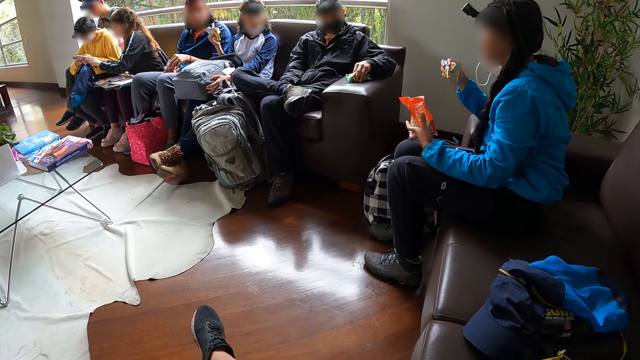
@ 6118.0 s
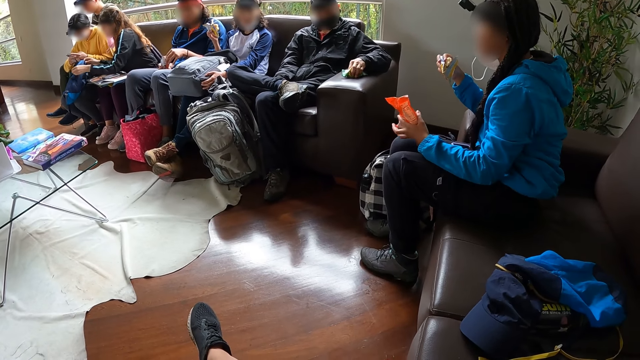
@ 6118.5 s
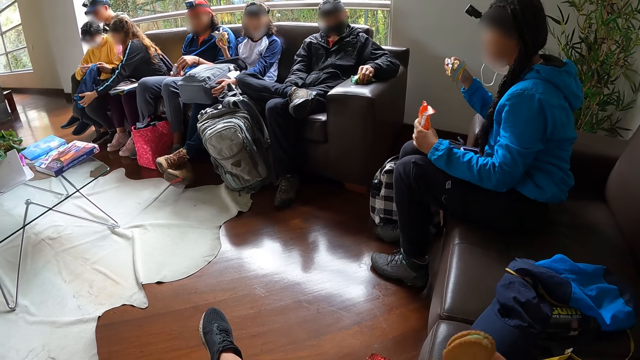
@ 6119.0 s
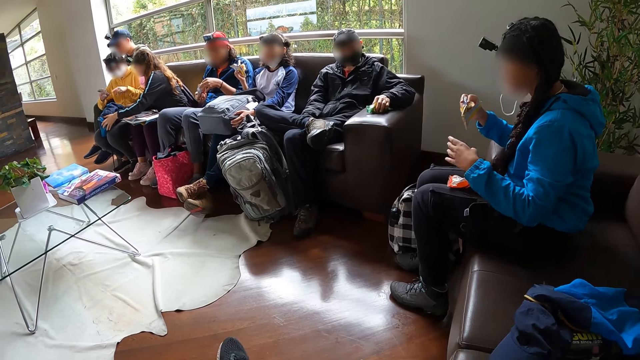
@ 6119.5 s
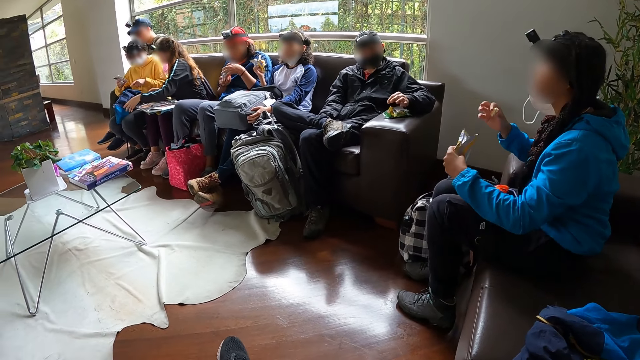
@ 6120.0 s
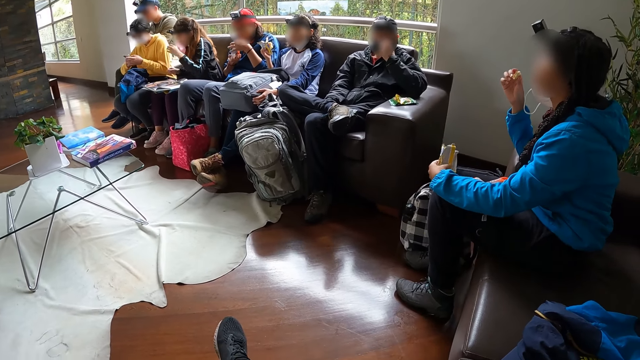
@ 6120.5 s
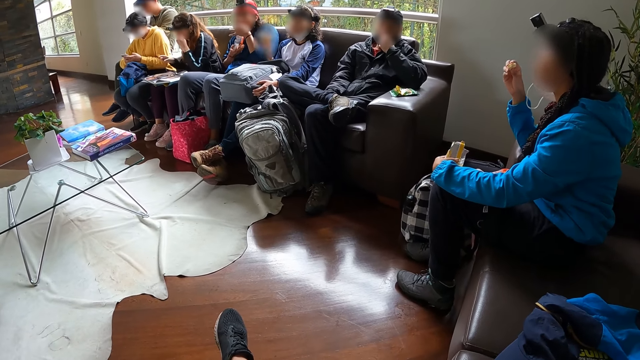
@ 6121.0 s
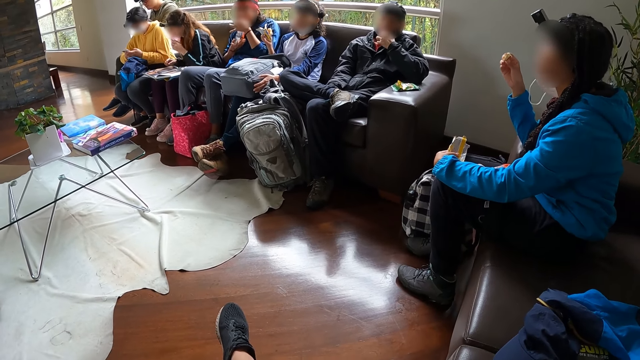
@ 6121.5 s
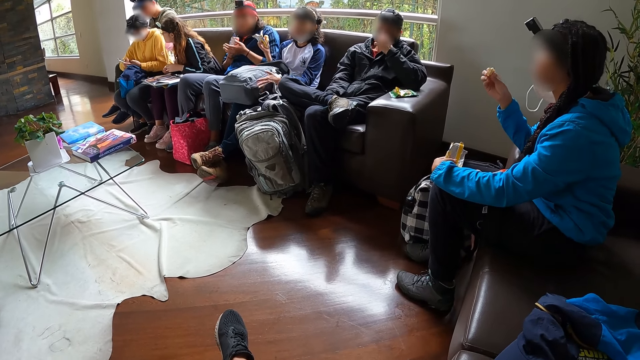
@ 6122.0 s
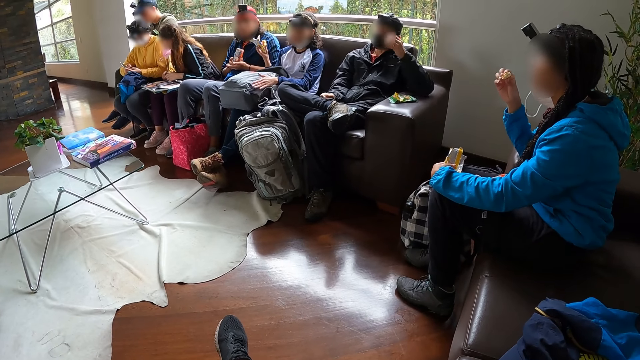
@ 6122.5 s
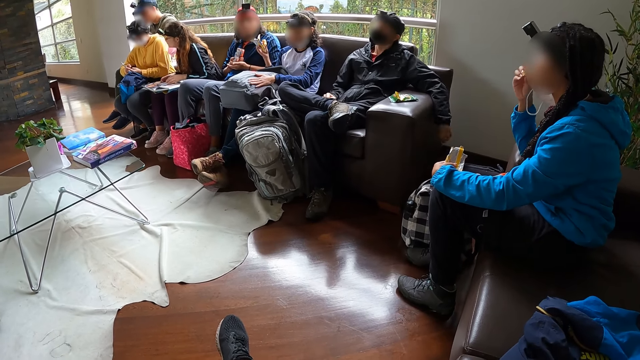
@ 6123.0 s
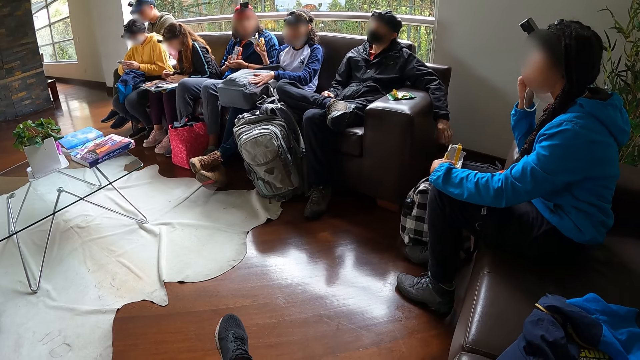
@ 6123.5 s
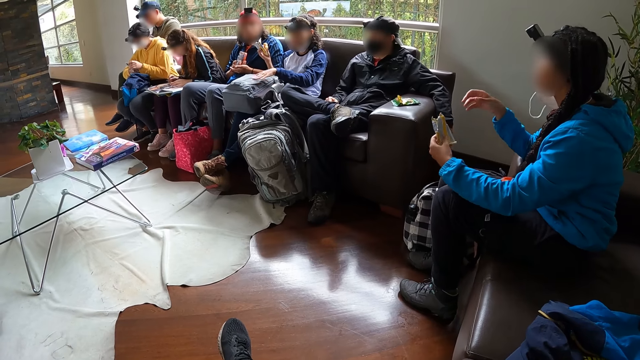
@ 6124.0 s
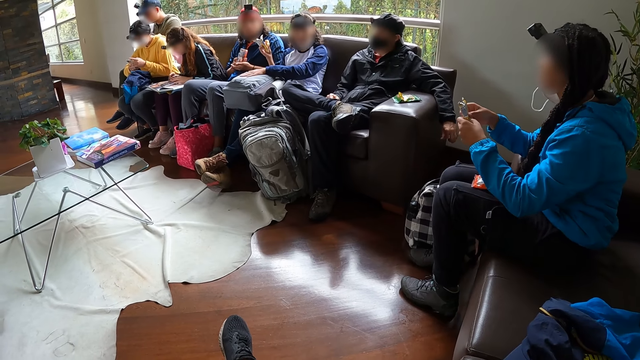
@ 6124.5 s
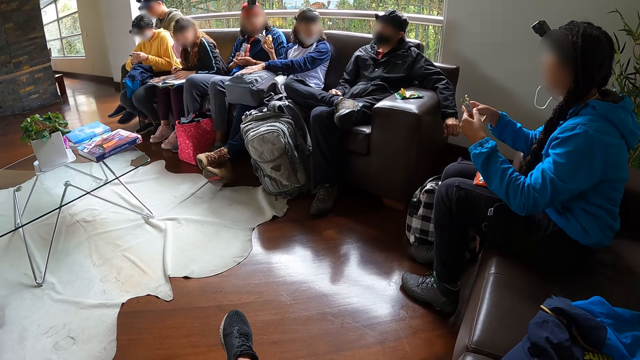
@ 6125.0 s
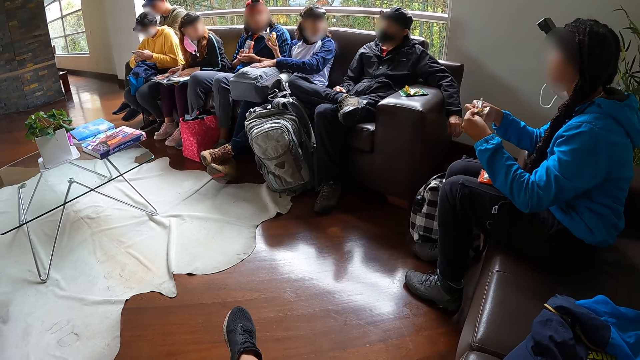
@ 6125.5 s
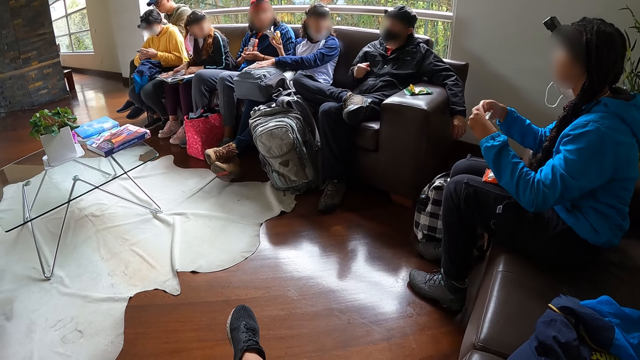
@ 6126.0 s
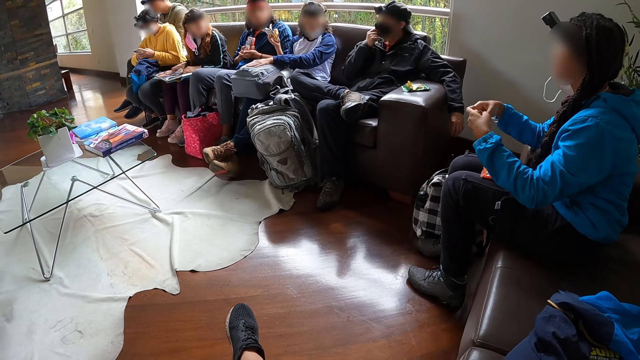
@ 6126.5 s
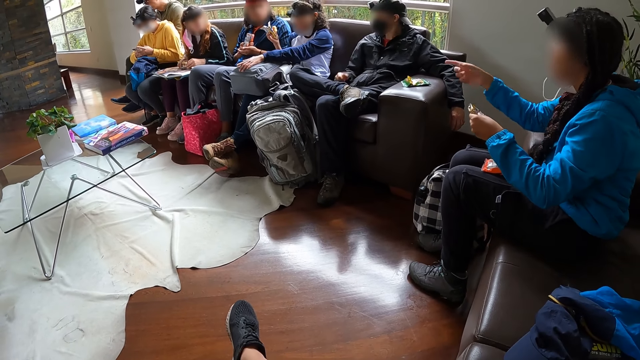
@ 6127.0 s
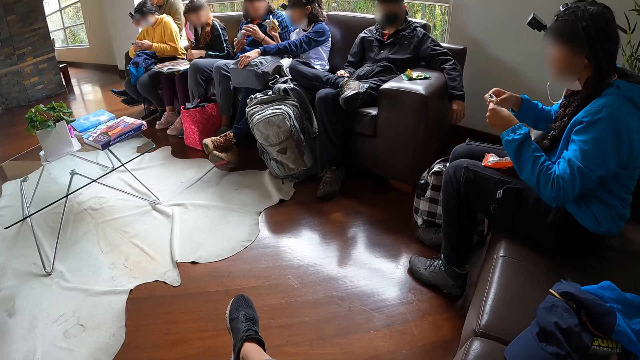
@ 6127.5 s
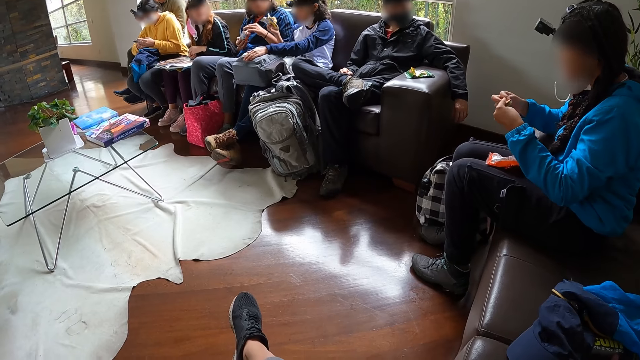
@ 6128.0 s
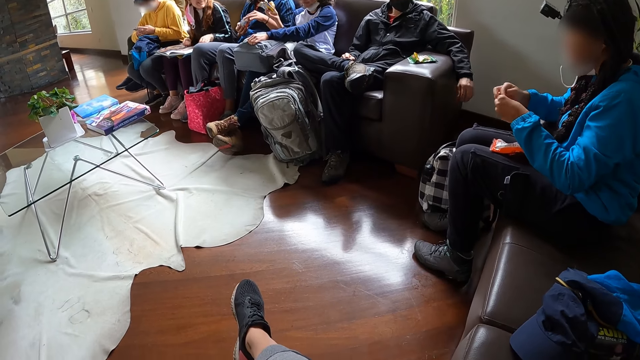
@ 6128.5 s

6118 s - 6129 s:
A woman holds the bag with her right hand. She zips the bag with her left hand. A man removes a snack from the snack pack in his right hand with his left hand. Another woman drops the pack of chocolates on her leg with her left hand. The camera wearer eats a biscuit with her right hand. The other woman passes the chocolate wrap from her right hand to her left hand. The man eats the snack in his left hand. Another man moves the nose mask on his face with his left hand. The other woman eats a chocolate in her right hand and folds the chocolate wrap with both hands. The first woman operates the phone on the book with both hands and moves the phone to her leg from the book with her right hand. The other man moves the nose mask on his face with his right hand.

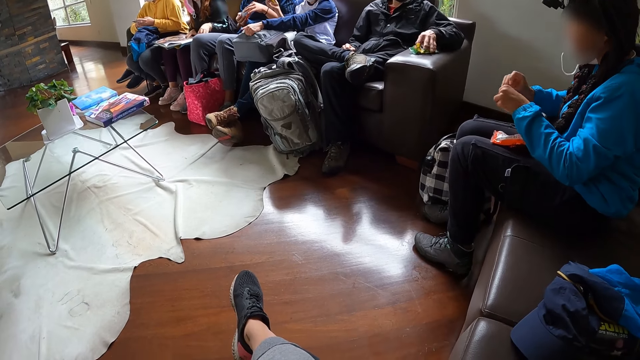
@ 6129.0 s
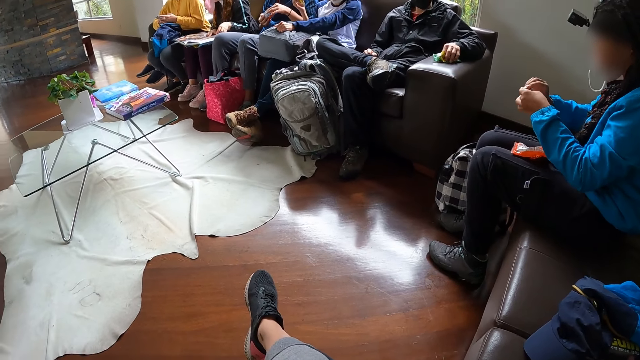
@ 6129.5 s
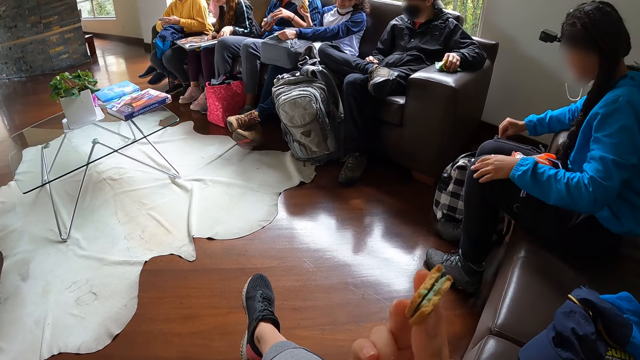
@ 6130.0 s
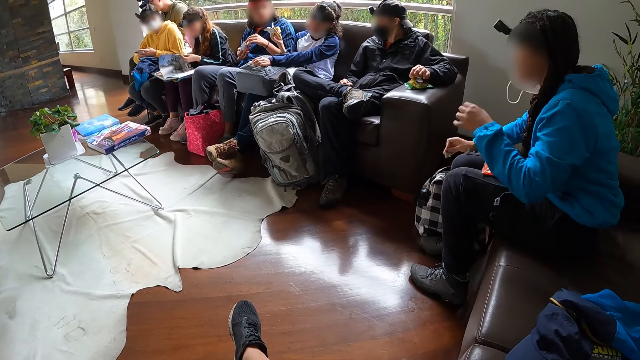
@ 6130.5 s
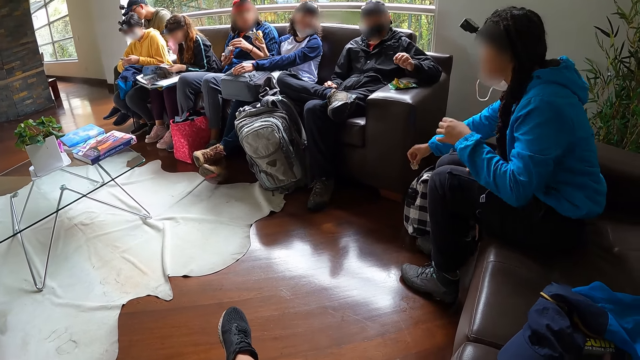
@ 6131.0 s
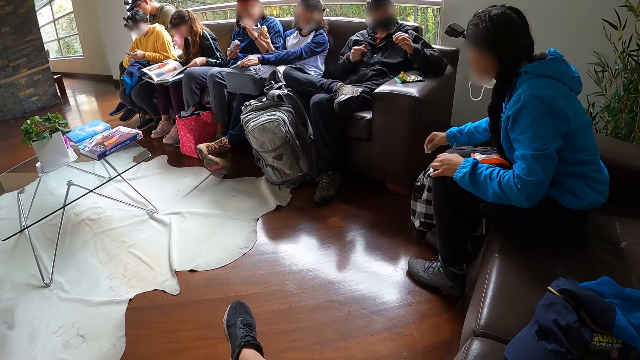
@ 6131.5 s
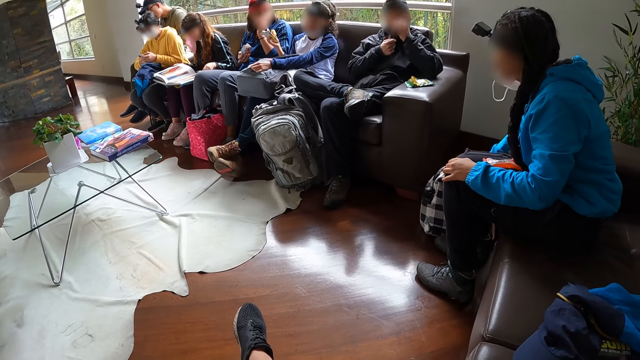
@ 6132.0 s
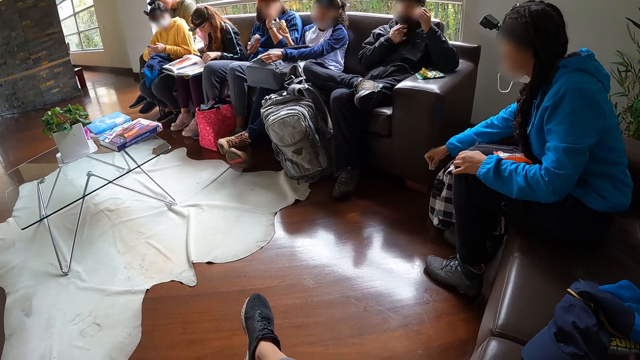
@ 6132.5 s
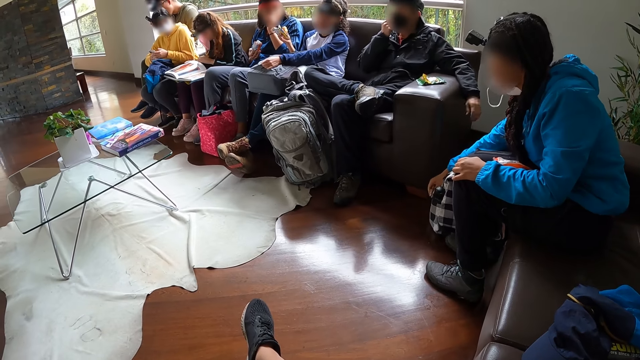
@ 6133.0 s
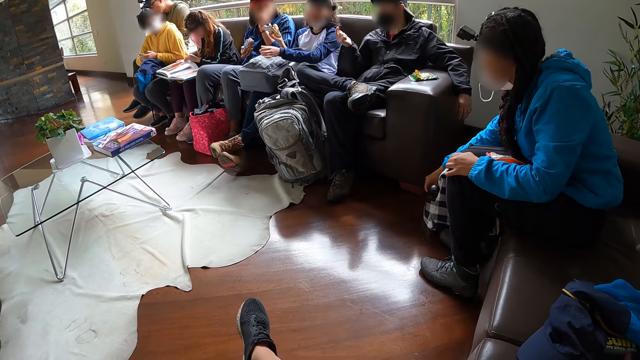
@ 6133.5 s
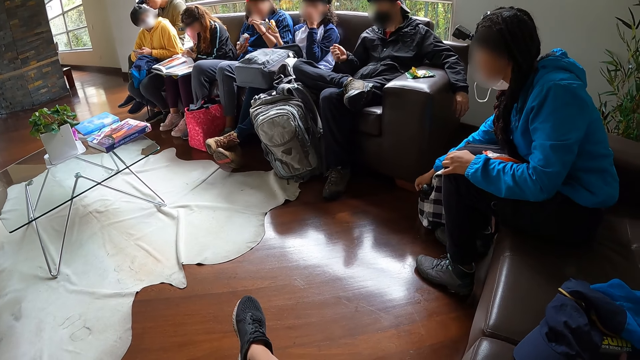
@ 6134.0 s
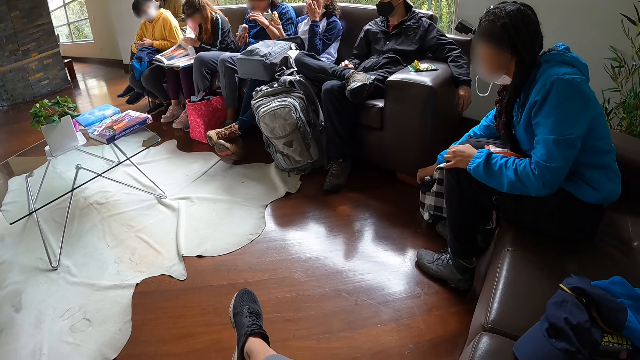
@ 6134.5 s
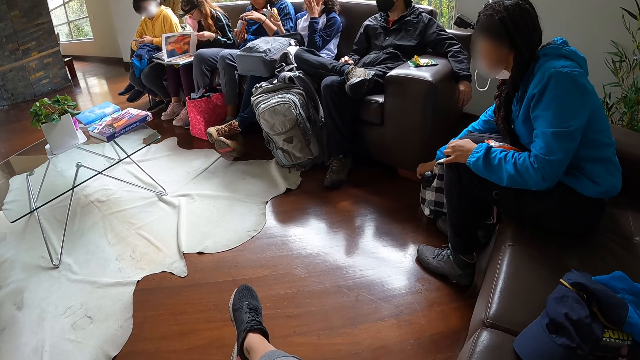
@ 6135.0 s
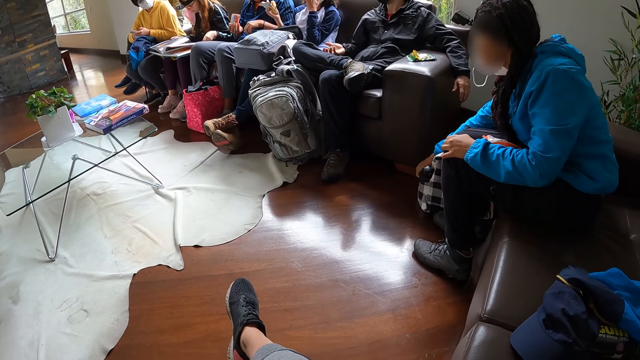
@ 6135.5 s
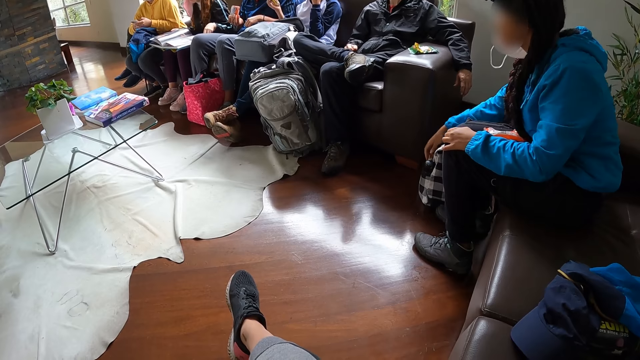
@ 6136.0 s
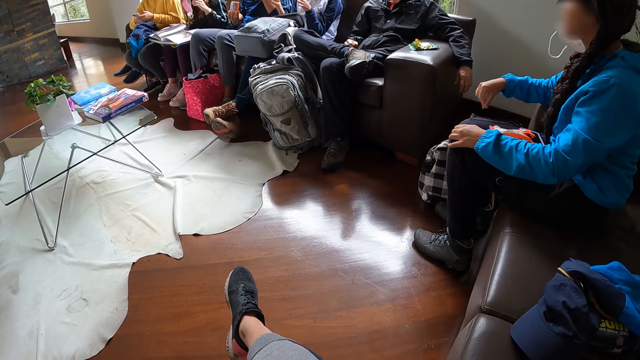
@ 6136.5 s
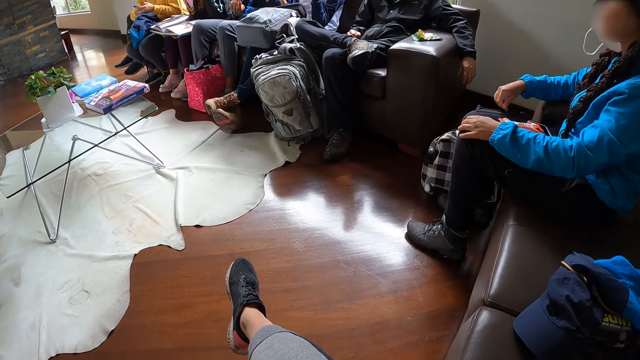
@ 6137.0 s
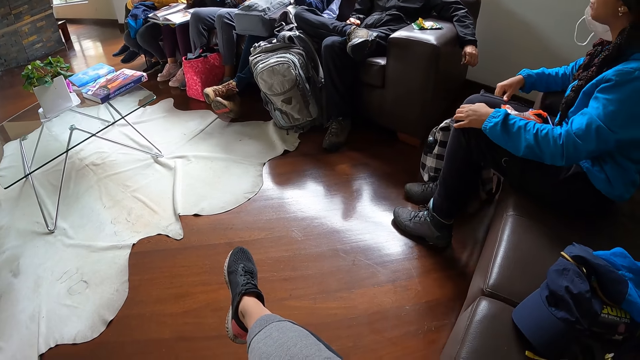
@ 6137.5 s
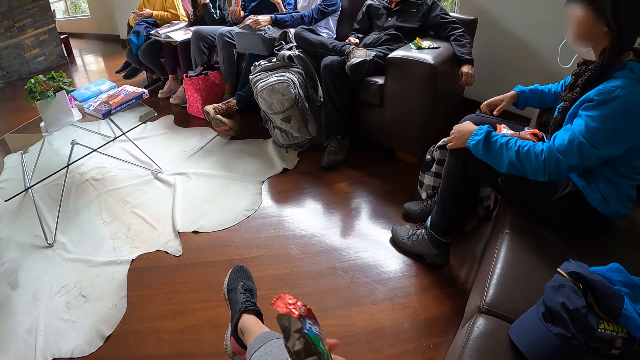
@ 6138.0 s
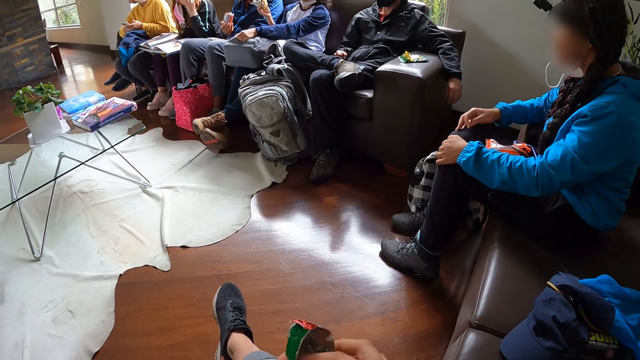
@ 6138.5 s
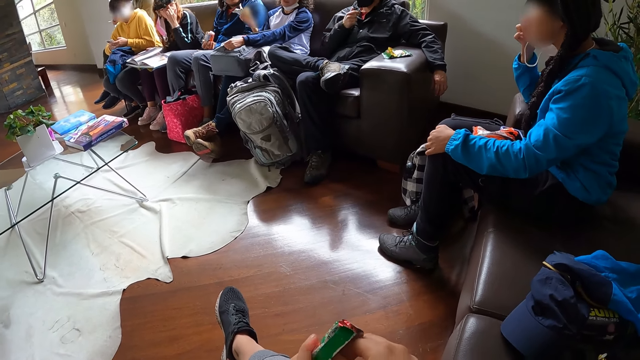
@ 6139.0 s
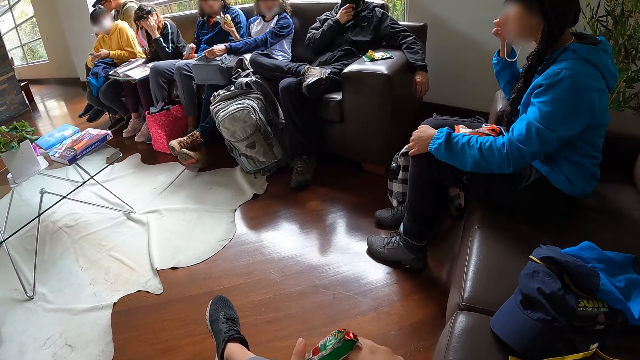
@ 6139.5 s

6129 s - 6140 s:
A man removes a biscuit from the biscuit pack on the chair arm with his left hand. A woman turns some pages of the book with her left hand. The man moves the nose mask on his face with his right hand. The man eats the biscuit with his left hand. Another woman drops the chocolate wrap inside the bag with her right hand. Another man picks up a crumb on his shirt with his left hand. The other man eats the crumb with his left hand.
